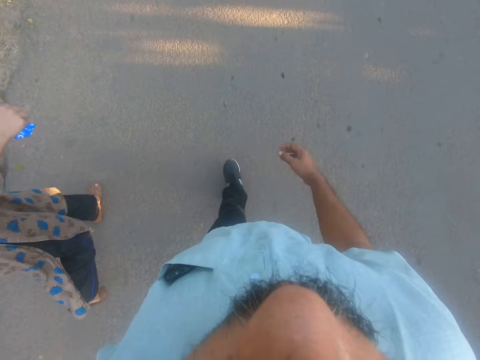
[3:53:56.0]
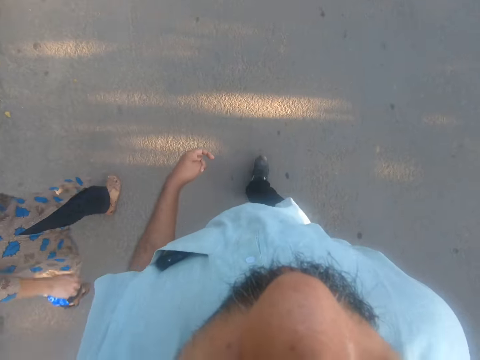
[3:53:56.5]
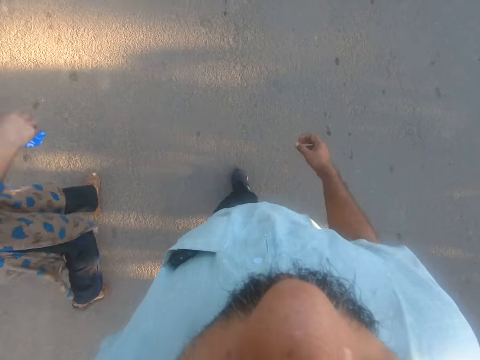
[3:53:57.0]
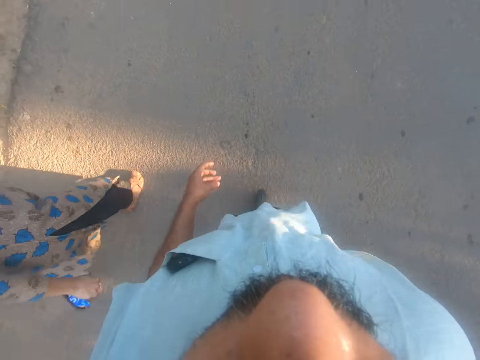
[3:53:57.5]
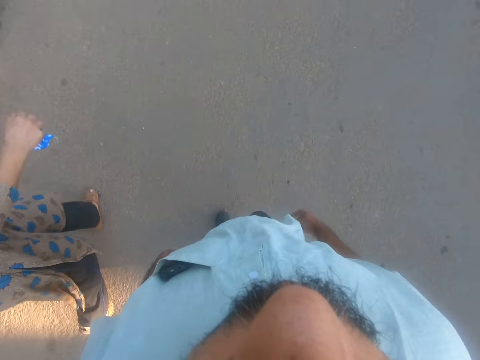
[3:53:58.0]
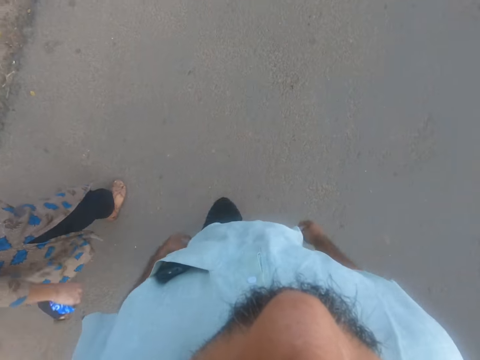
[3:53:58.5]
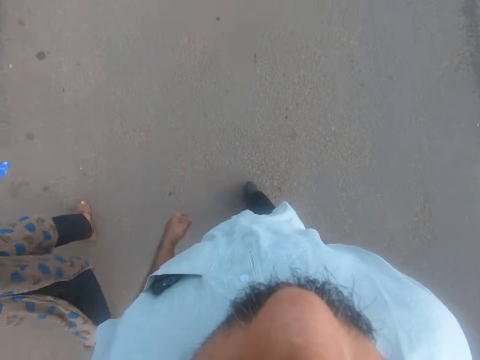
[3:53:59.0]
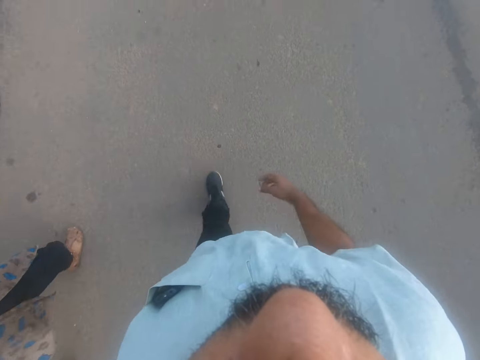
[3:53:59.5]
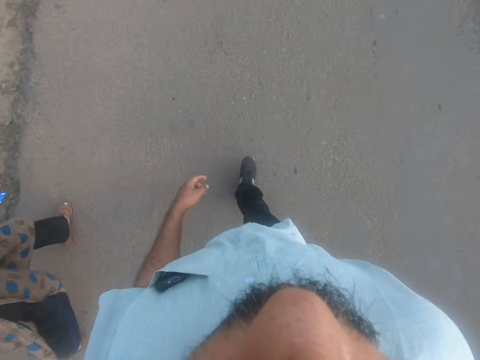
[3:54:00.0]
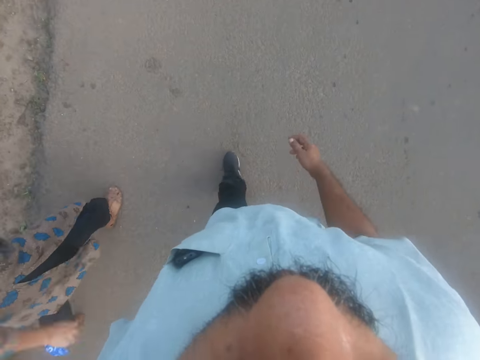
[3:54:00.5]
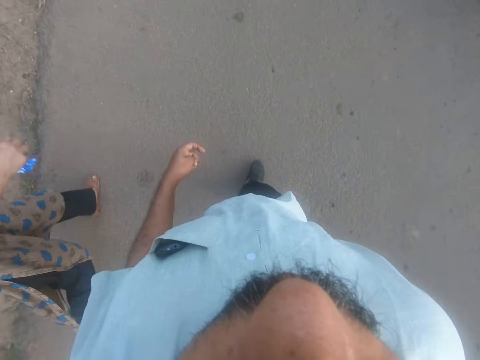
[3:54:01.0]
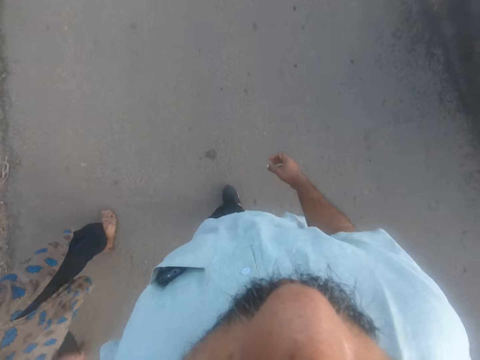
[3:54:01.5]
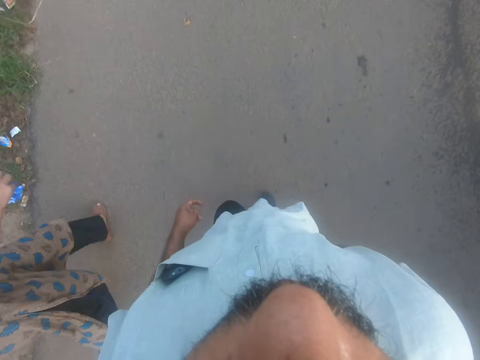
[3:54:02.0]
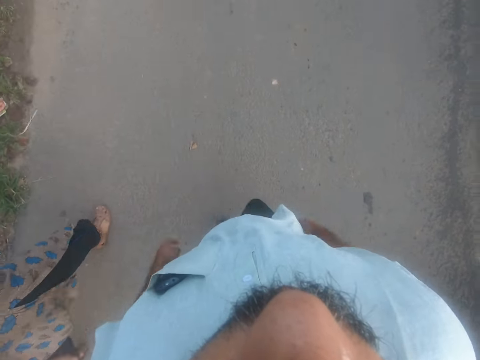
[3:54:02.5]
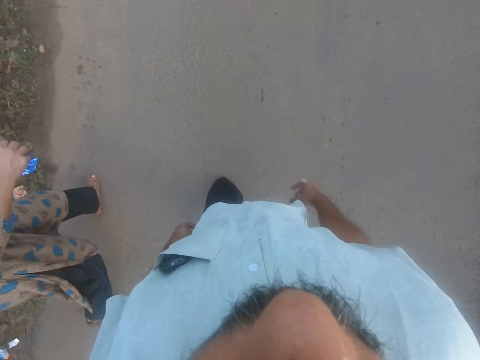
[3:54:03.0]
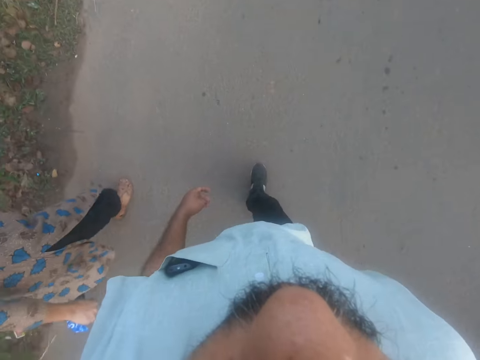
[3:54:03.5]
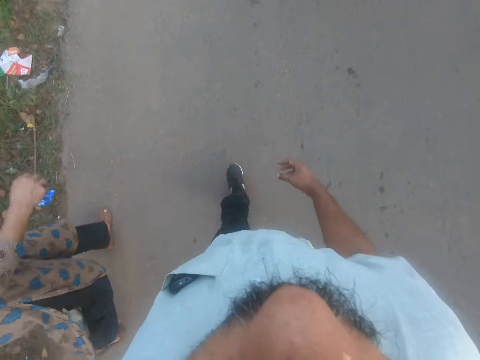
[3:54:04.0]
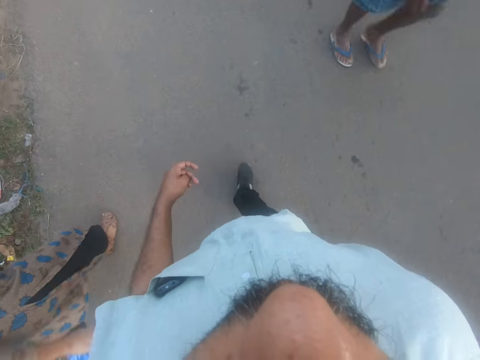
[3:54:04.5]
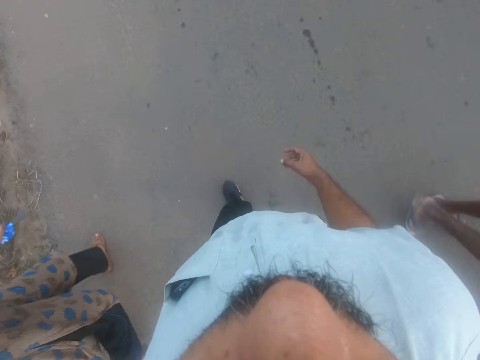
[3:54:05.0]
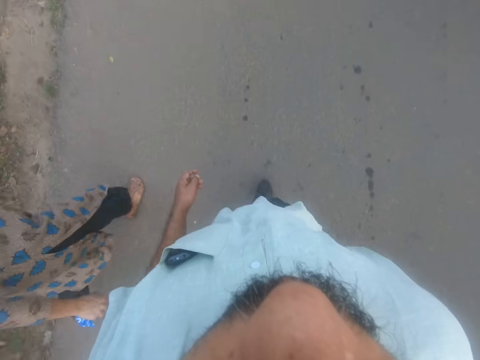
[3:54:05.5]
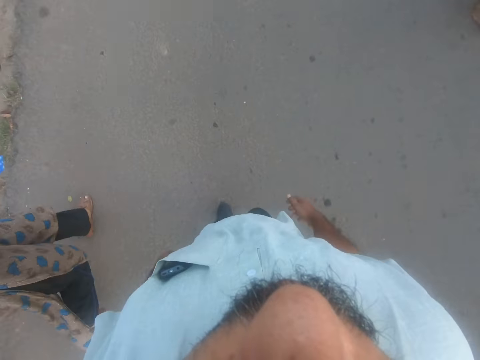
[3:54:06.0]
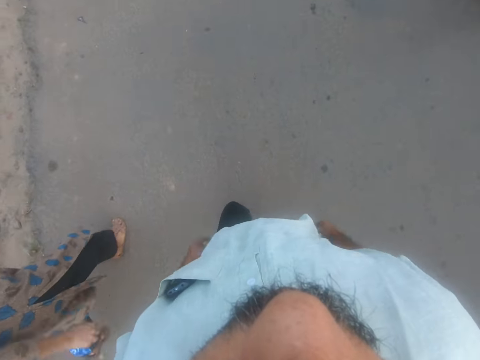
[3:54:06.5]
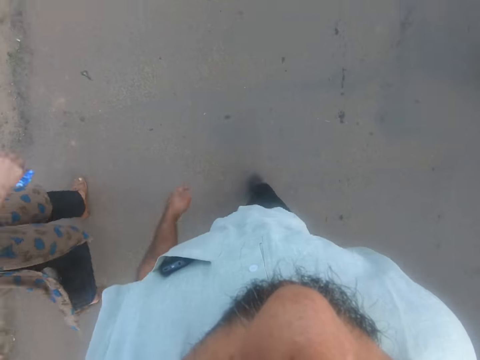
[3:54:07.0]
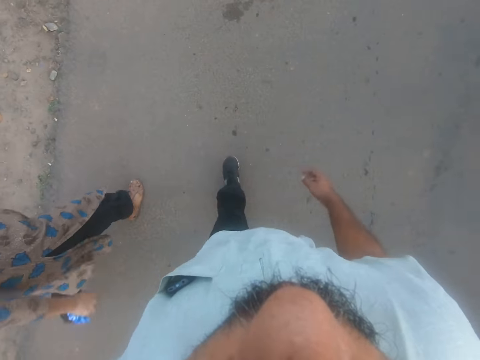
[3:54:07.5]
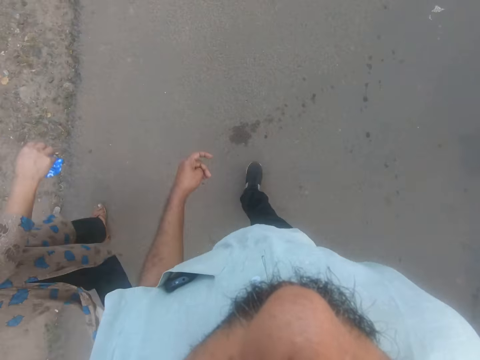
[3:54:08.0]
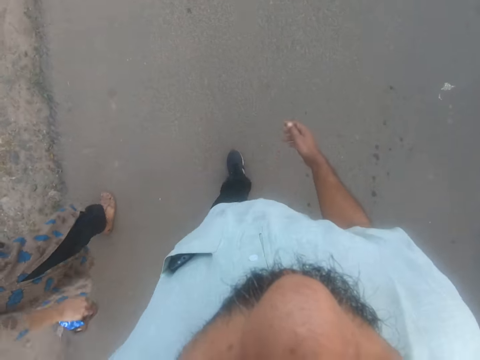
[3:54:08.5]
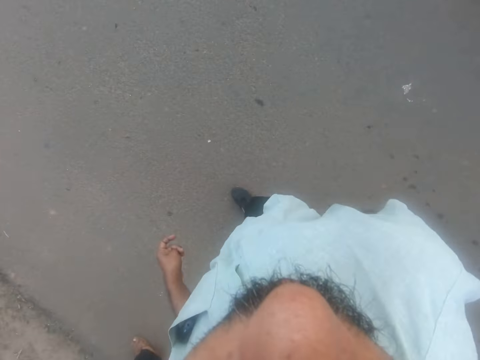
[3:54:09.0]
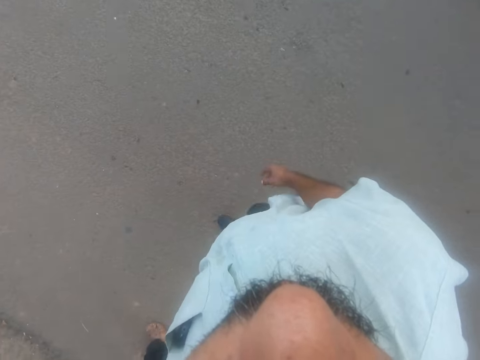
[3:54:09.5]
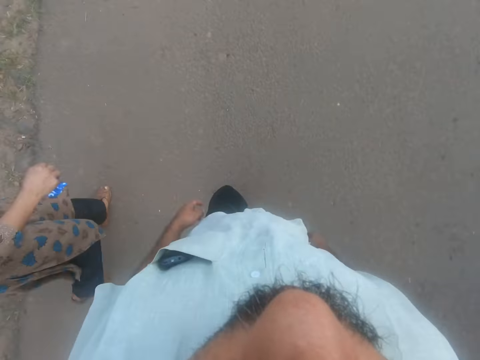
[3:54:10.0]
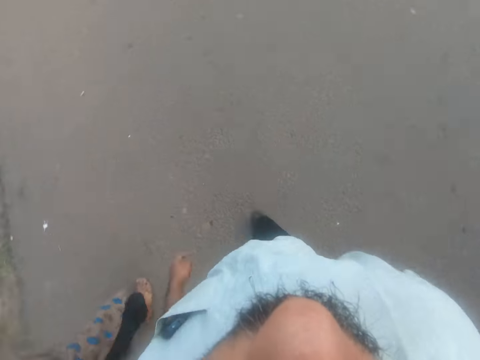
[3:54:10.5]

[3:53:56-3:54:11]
A woman talks to the camera wearer. The camera wearer talks to the woman. They walk on the road.

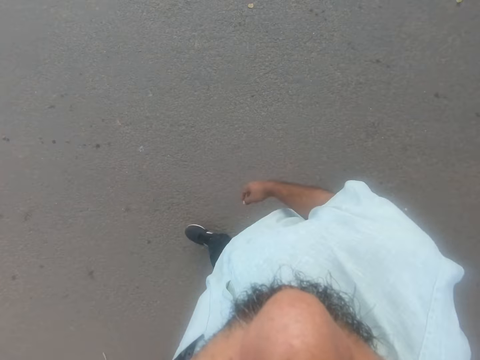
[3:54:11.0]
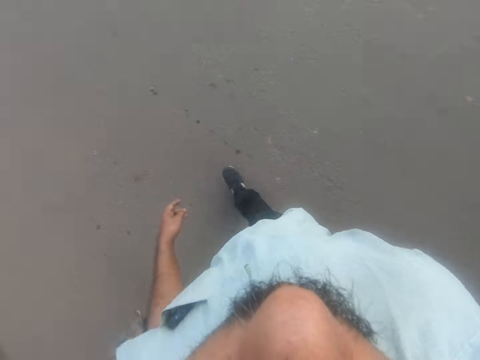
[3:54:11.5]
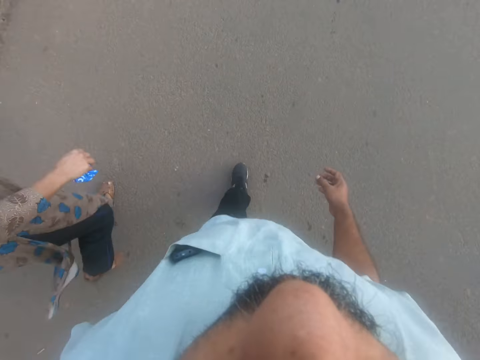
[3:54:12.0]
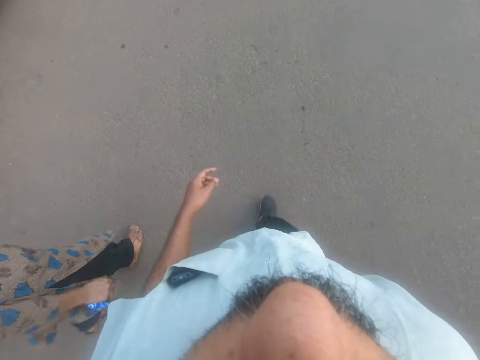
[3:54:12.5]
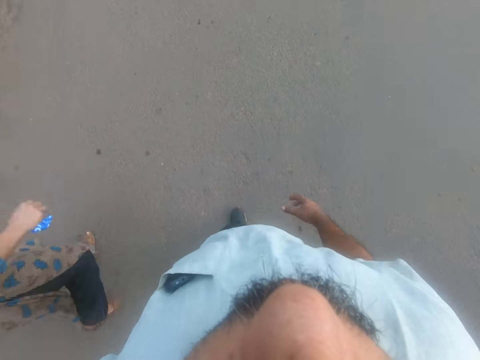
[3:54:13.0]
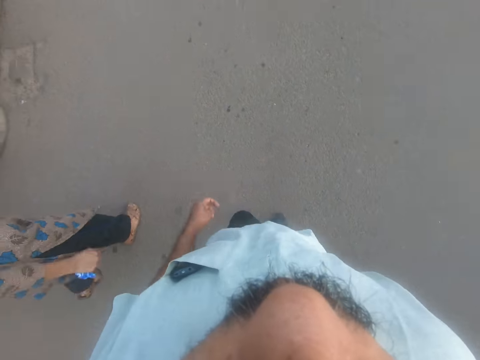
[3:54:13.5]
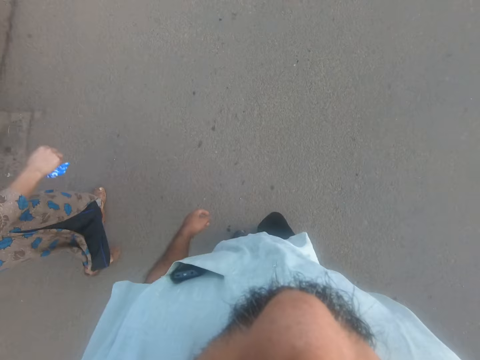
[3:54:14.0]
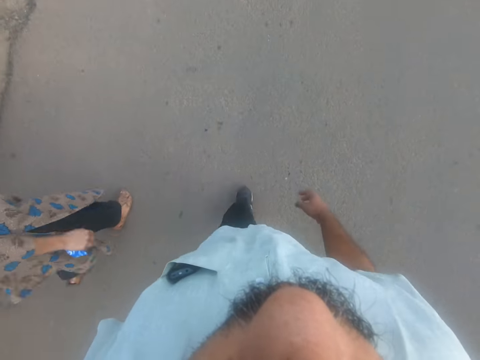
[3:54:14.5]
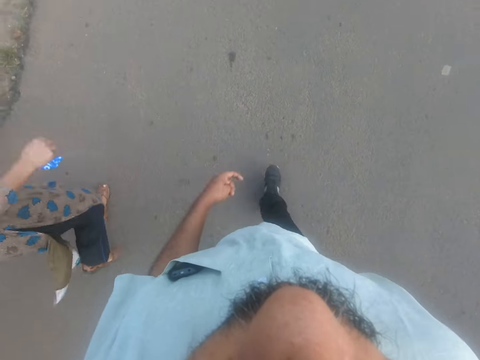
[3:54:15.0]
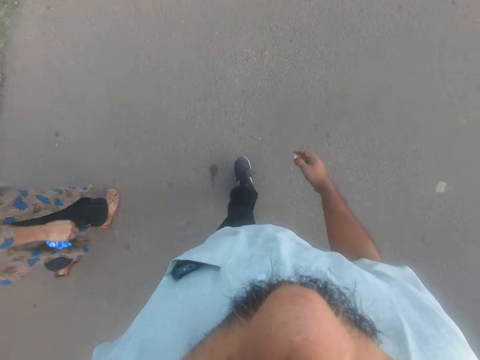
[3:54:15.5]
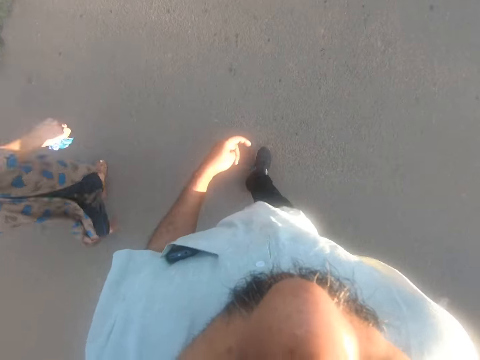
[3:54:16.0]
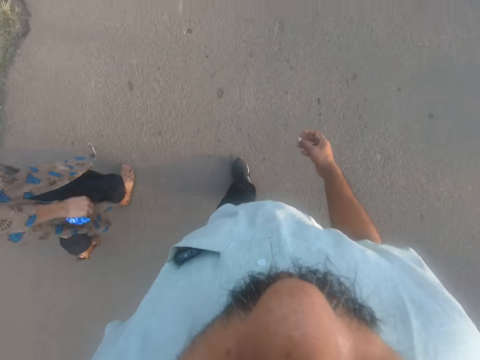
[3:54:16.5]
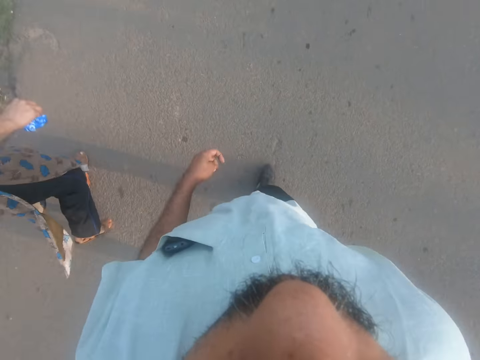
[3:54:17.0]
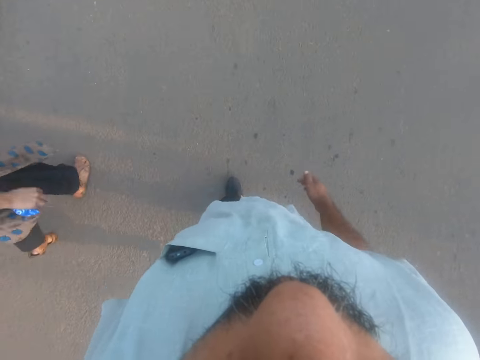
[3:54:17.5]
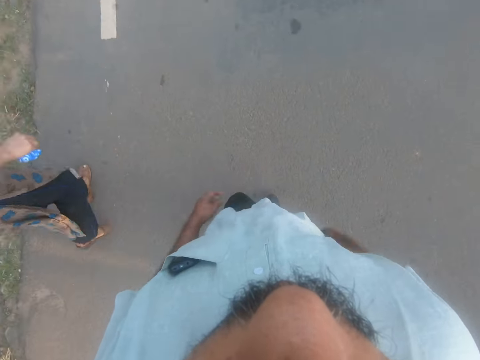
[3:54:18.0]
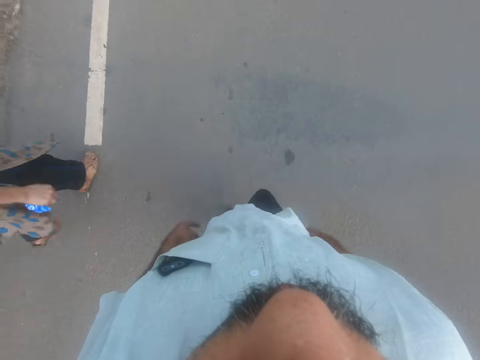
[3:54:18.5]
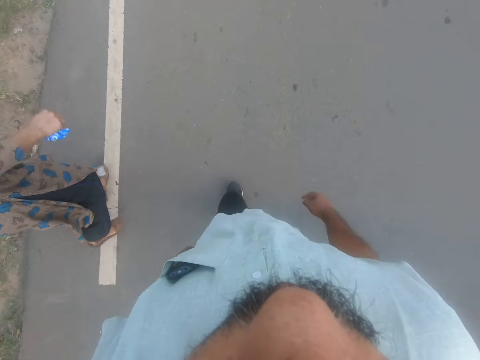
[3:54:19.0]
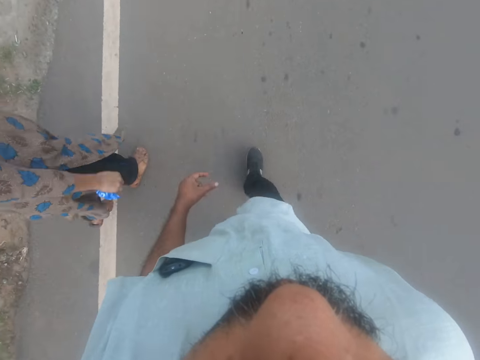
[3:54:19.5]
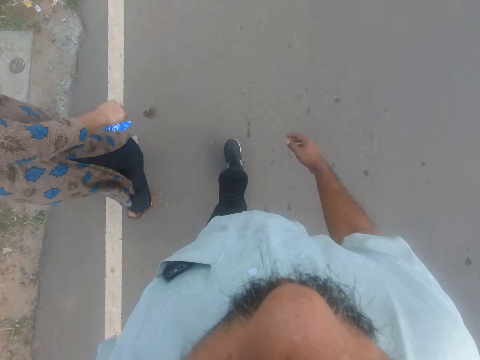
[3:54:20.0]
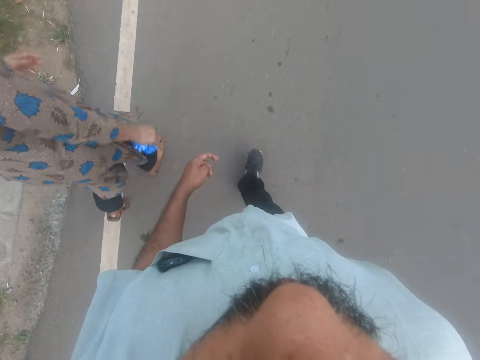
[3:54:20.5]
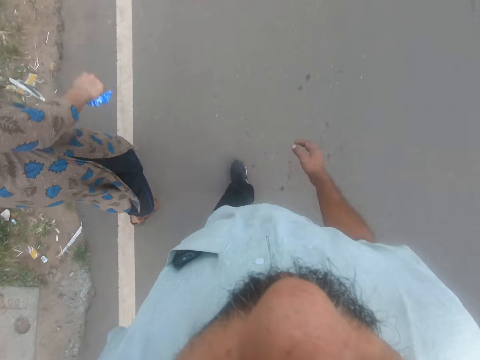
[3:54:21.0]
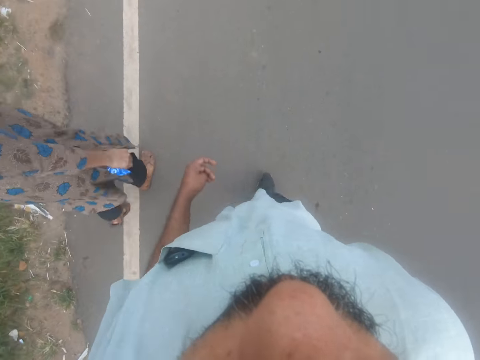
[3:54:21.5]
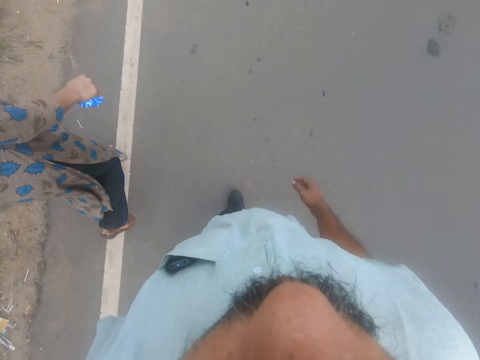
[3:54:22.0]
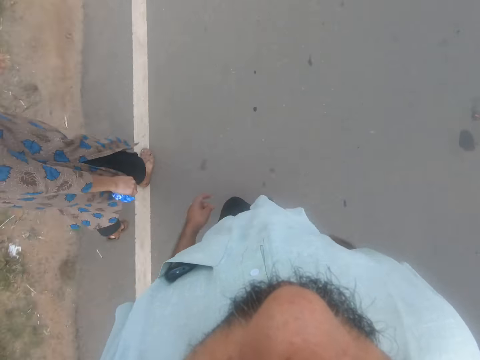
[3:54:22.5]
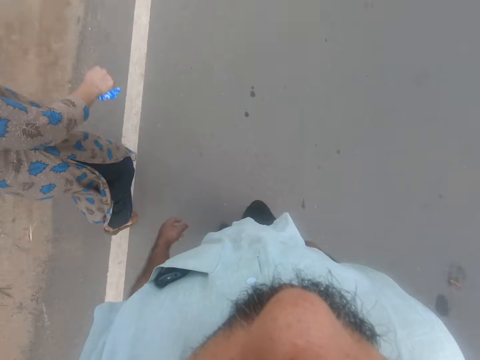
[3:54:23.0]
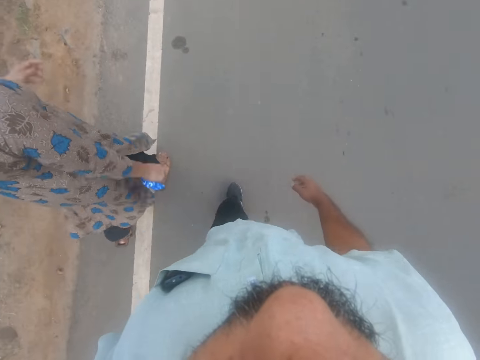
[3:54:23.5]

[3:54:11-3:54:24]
A woman talks to the camera wearer.
